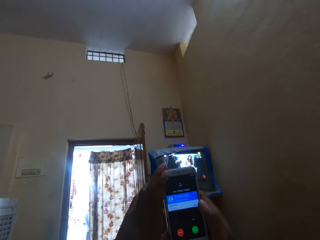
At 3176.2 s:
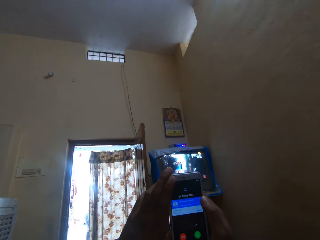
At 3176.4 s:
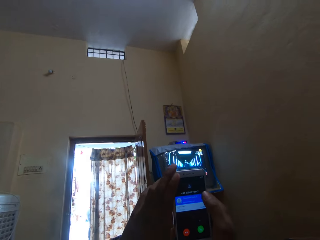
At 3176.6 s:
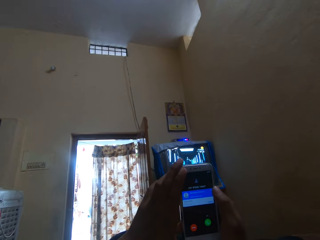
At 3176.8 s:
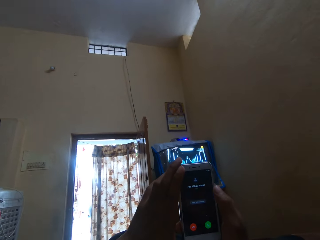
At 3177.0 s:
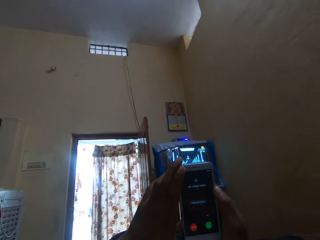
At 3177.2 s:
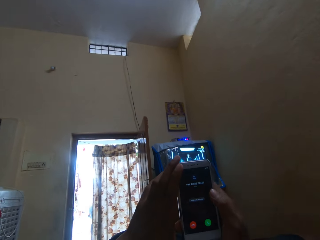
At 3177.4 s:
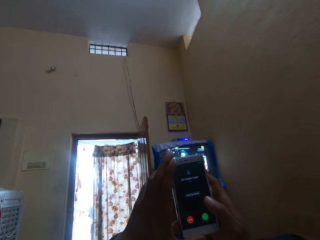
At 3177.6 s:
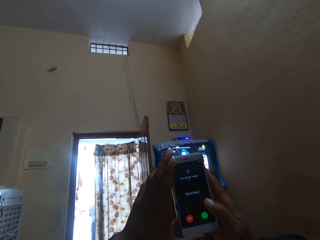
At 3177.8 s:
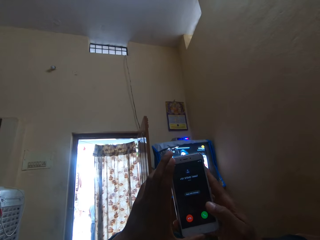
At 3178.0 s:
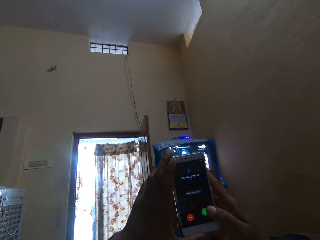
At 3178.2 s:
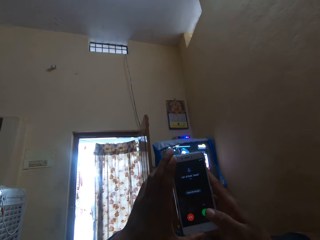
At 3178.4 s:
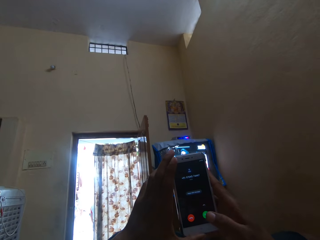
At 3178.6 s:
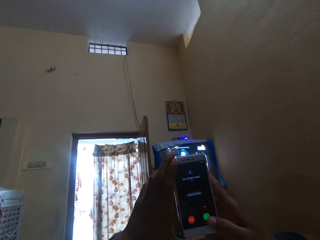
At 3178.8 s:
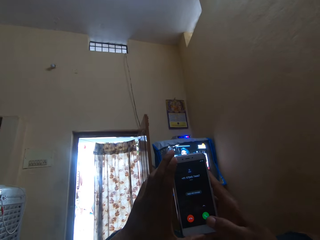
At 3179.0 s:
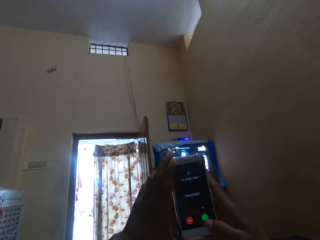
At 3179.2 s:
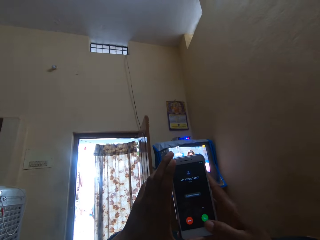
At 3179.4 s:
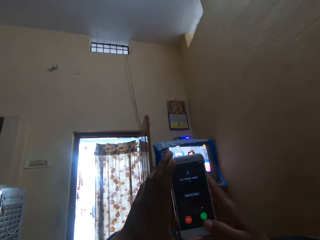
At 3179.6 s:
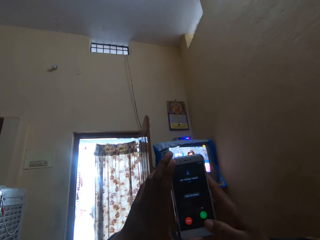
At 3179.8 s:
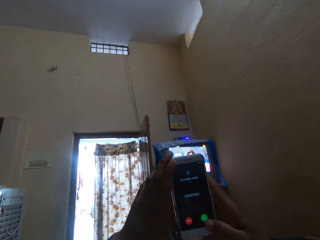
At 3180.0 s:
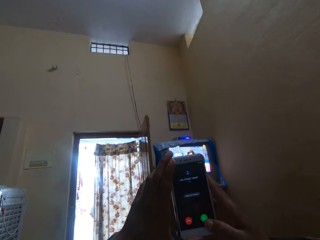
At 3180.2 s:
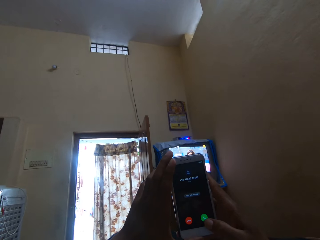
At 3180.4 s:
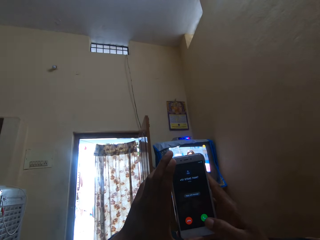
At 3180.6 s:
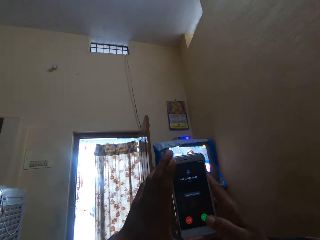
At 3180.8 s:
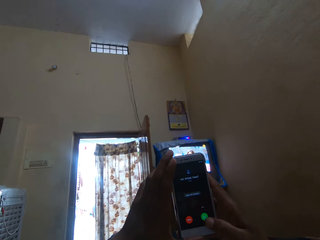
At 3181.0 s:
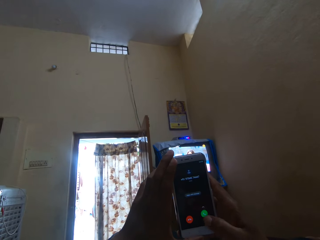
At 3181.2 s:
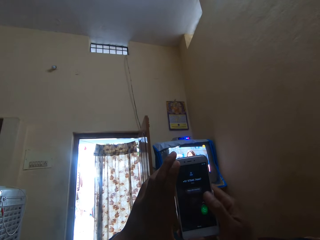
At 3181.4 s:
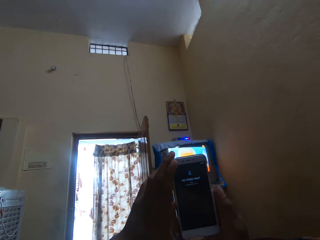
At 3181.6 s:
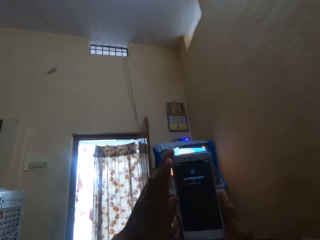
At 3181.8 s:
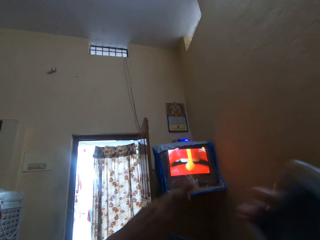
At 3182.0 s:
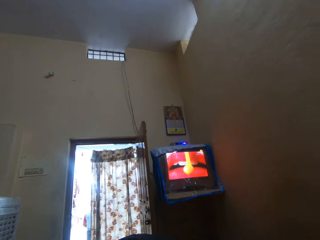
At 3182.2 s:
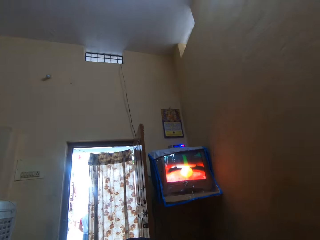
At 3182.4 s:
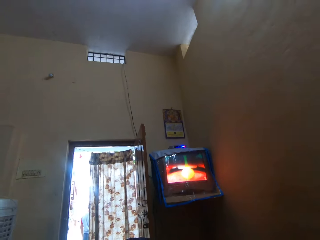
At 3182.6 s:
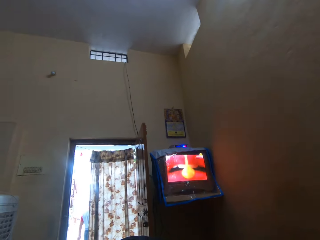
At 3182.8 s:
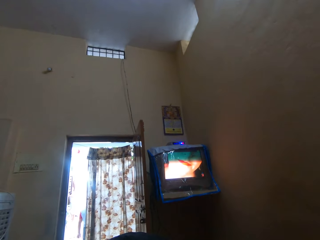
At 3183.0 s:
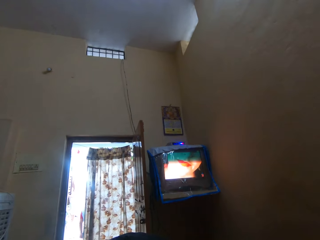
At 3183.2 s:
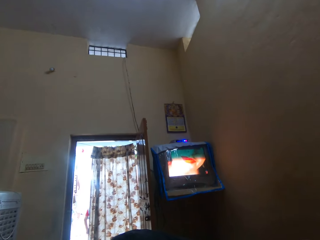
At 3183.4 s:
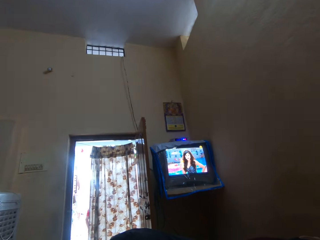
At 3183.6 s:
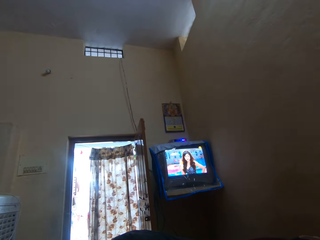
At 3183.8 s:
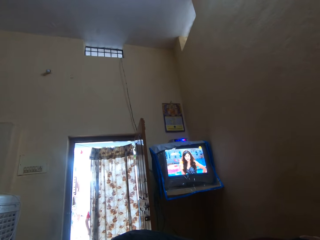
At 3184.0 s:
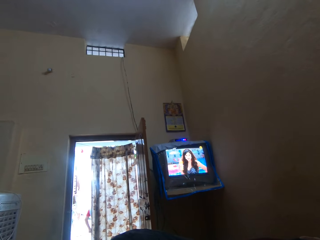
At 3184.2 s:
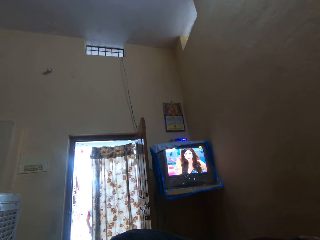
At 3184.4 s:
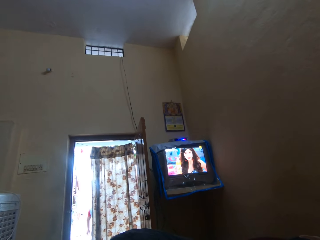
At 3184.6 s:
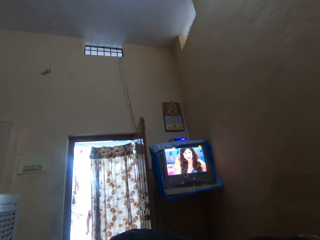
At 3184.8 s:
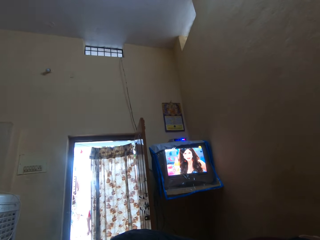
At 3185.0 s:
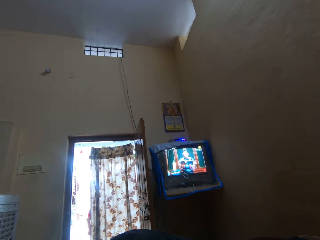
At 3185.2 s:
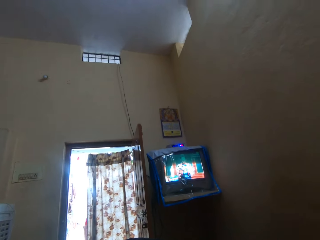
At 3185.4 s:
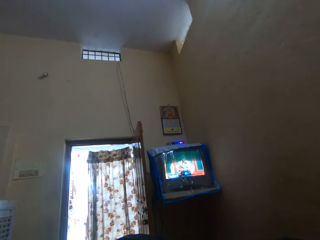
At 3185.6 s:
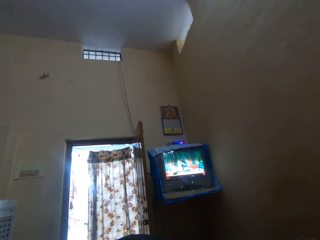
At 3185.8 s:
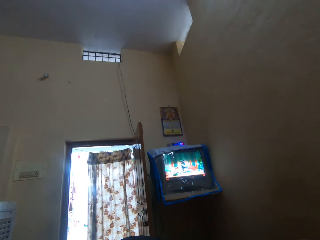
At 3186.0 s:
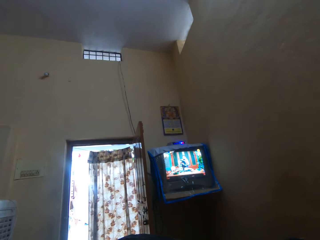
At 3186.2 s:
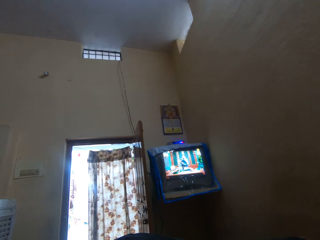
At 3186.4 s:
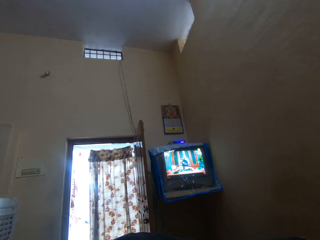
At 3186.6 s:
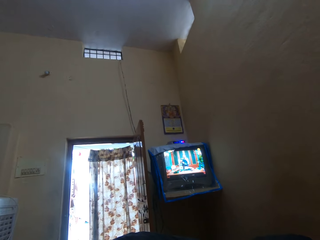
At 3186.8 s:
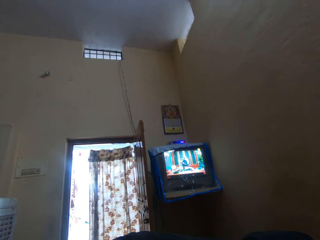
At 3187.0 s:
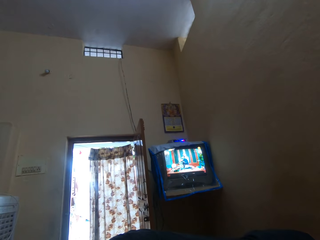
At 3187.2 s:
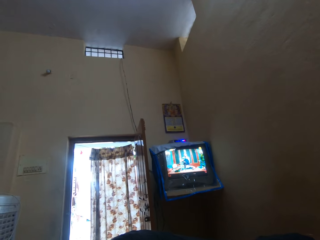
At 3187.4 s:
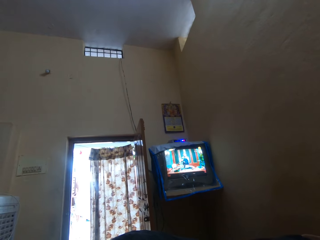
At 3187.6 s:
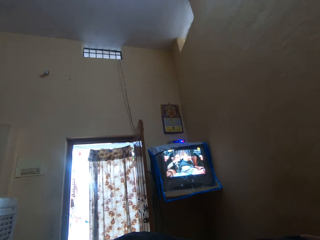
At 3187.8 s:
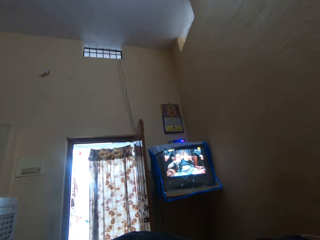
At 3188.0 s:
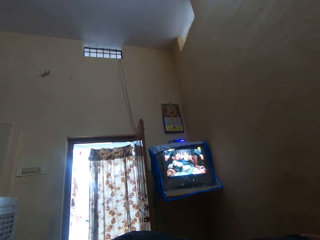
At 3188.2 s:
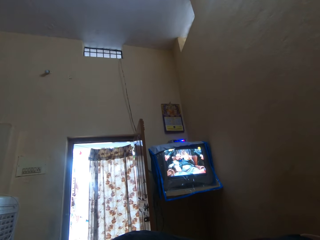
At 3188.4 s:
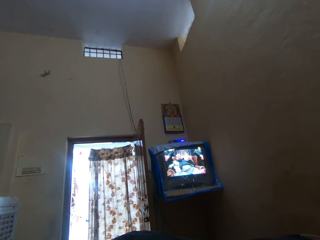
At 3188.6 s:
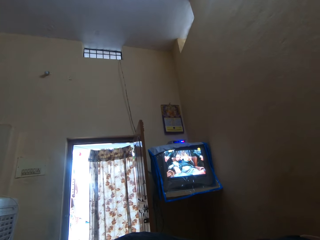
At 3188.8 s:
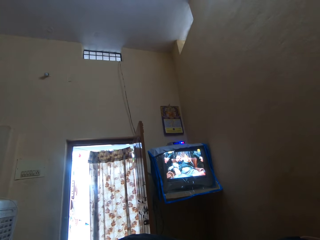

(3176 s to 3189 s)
The camera wearer talks with someone on the phone. They stare at the television.

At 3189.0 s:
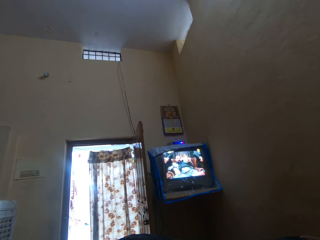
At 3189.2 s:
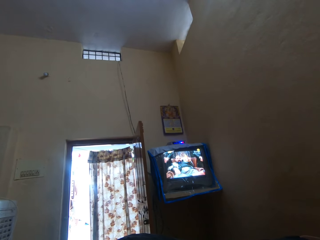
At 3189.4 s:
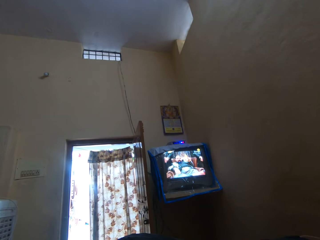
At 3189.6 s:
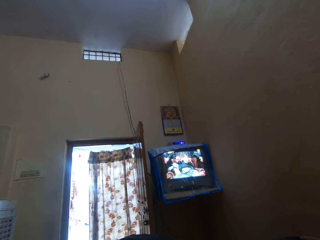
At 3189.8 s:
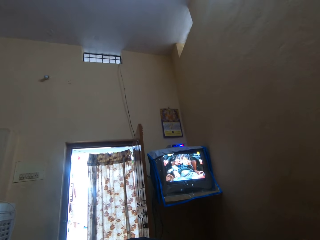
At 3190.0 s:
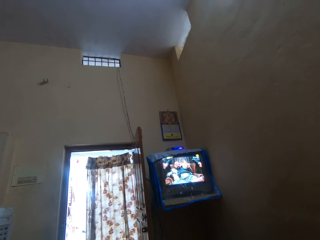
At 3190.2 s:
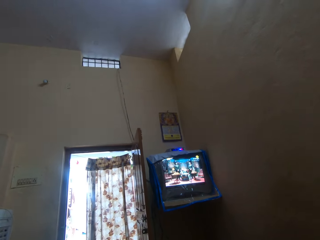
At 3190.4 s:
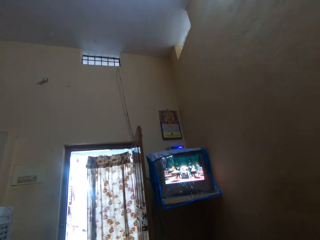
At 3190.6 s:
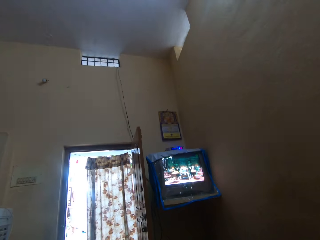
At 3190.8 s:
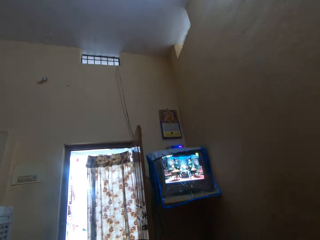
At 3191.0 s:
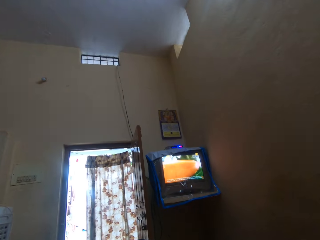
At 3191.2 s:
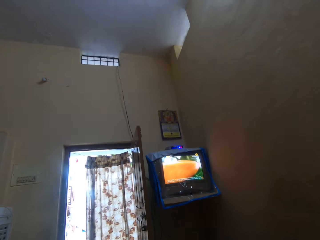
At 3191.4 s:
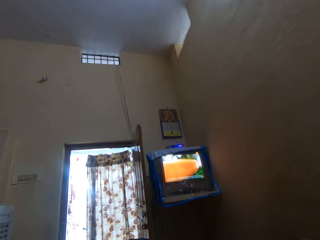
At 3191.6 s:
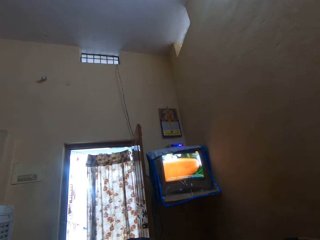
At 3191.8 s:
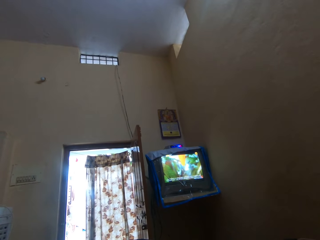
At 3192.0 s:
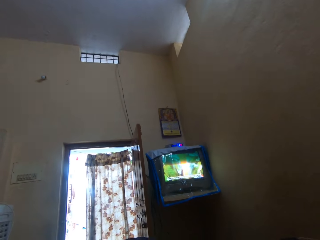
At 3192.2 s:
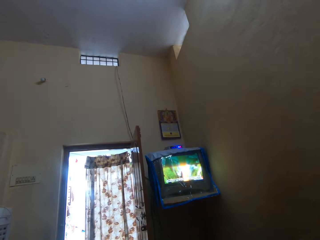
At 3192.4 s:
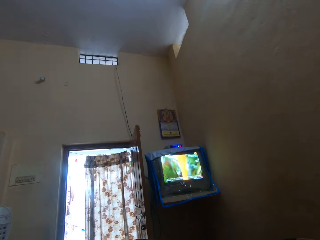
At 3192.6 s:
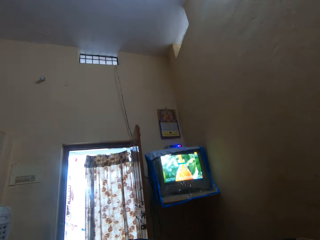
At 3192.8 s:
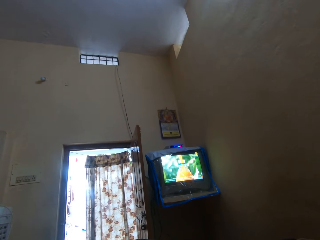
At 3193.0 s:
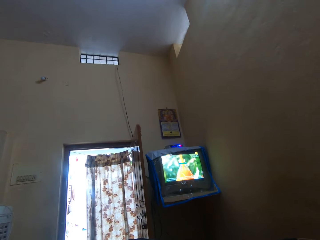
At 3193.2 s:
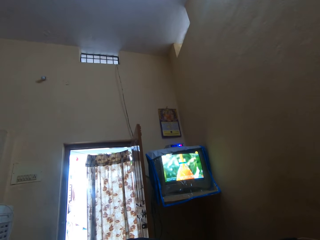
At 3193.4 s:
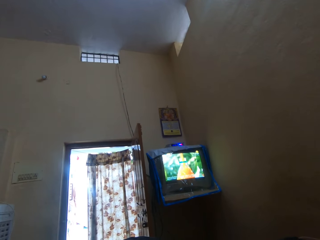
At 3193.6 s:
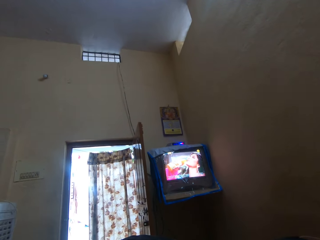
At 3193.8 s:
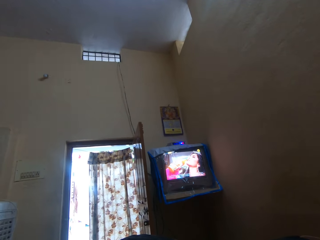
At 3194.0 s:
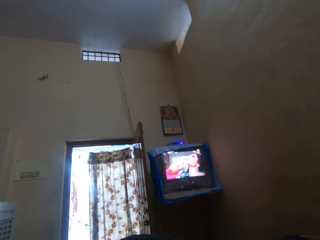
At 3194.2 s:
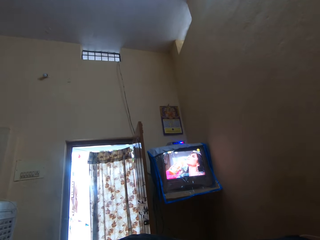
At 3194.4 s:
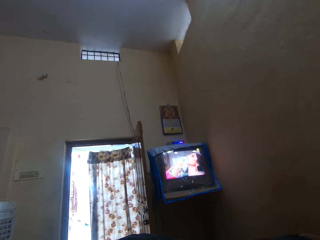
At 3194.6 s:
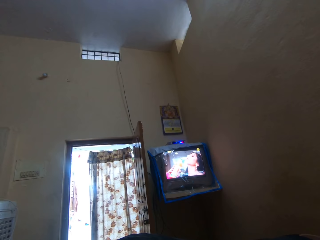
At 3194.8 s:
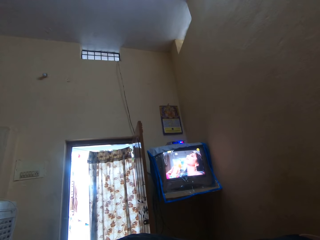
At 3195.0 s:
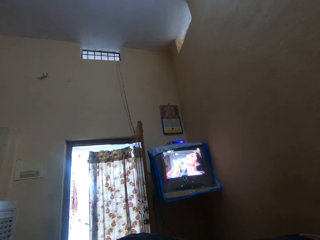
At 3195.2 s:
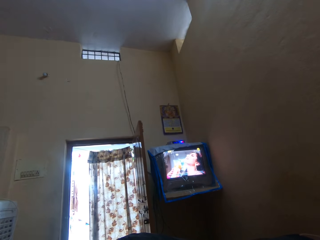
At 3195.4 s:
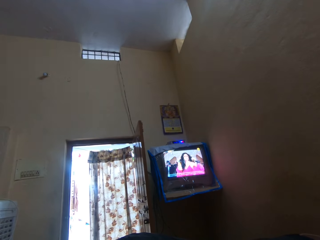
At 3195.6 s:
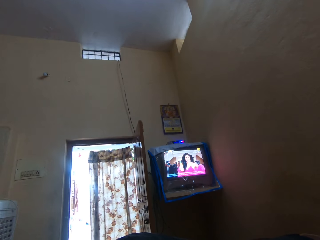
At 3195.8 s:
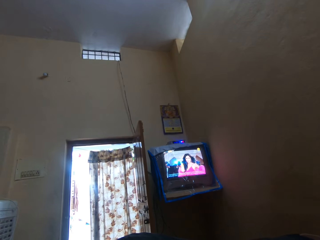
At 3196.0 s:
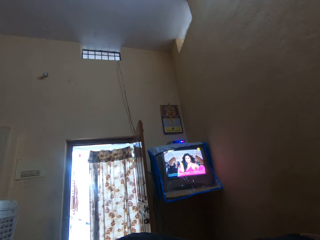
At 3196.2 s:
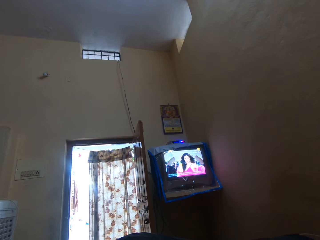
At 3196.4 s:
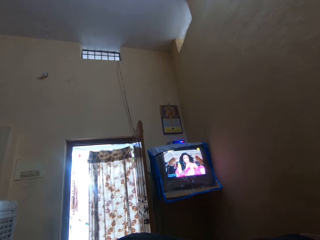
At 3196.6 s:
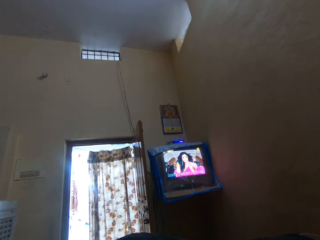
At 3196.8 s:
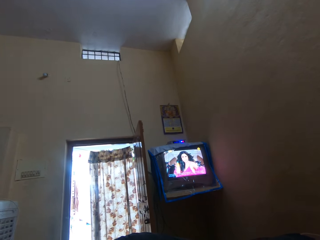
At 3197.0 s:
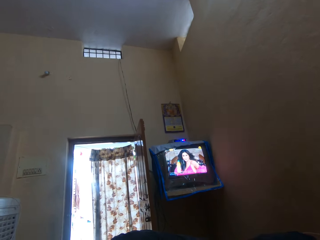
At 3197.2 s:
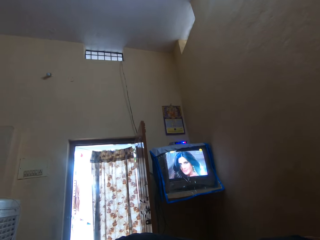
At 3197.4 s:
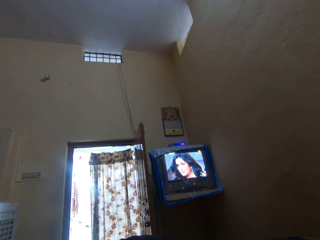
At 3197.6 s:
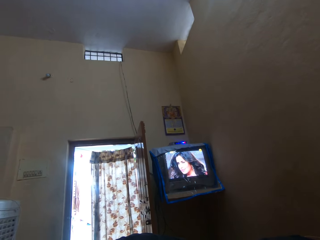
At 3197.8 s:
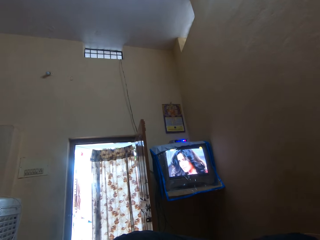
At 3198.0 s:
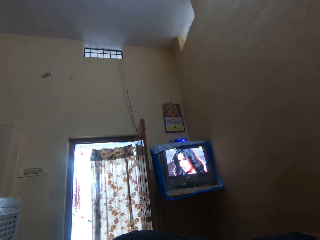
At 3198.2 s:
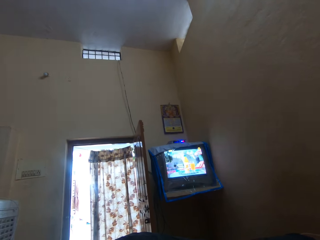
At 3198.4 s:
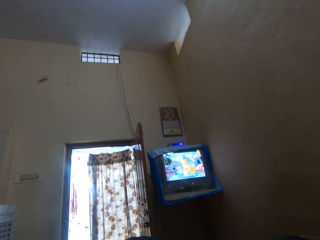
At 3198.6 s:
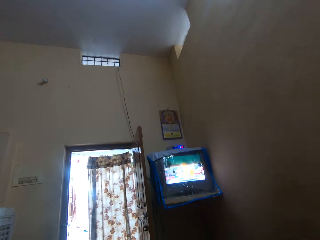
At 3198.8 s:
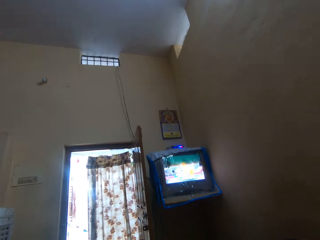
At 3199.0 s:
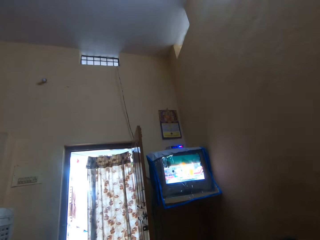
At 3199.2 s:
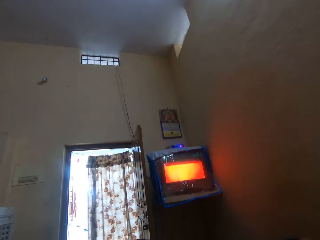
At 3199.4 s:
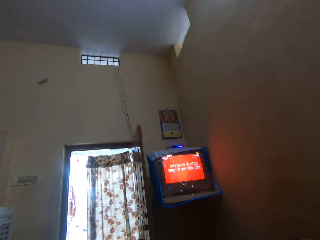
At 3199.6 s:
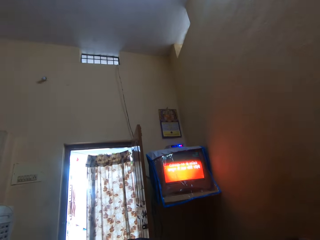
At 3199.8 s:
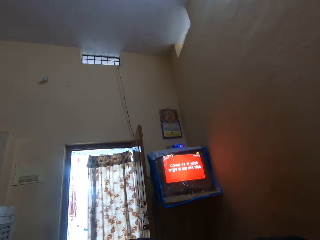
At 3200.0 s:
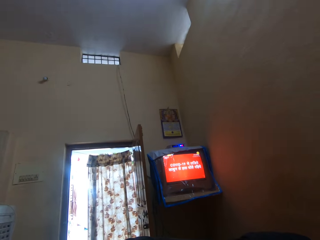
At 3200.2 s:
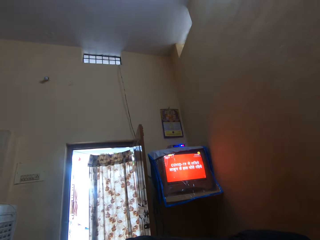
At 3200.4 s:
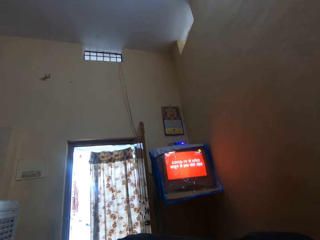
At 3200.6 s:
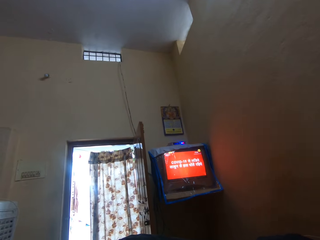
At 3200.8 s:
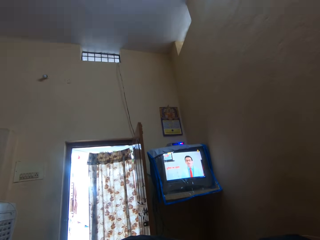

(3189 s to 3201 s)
The camera wearer turns around. They stare at the television. They turn around.
